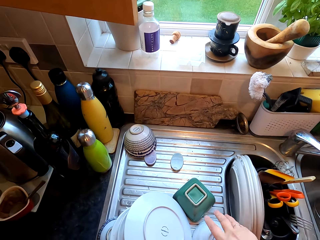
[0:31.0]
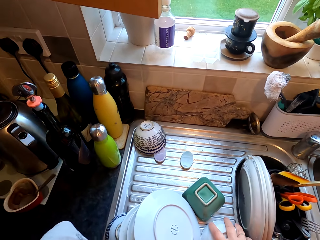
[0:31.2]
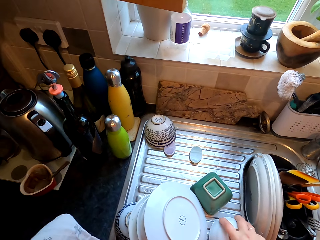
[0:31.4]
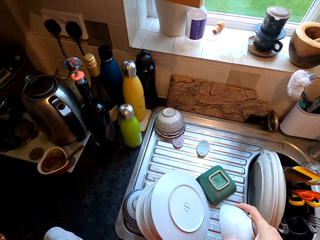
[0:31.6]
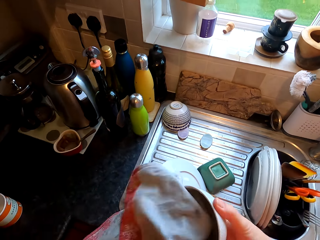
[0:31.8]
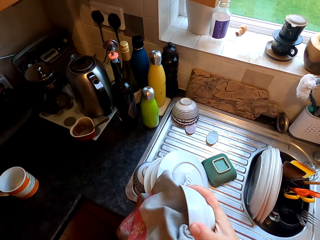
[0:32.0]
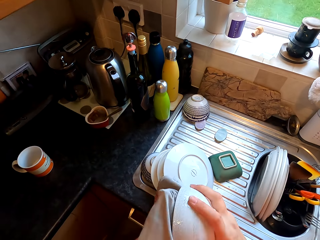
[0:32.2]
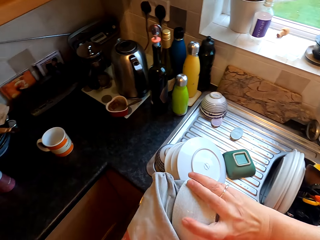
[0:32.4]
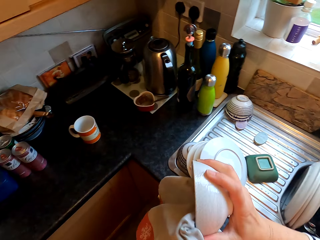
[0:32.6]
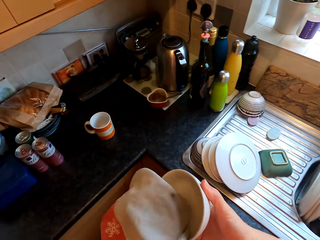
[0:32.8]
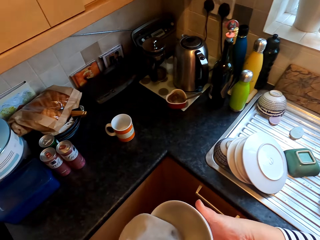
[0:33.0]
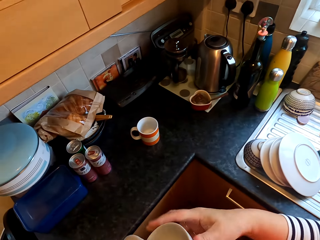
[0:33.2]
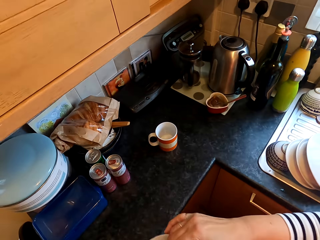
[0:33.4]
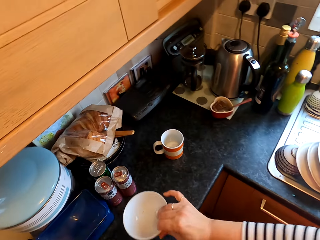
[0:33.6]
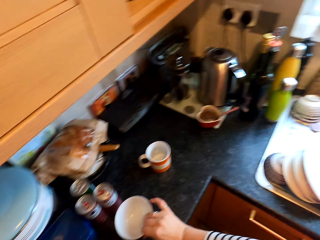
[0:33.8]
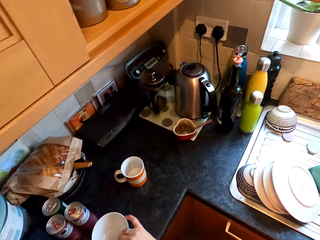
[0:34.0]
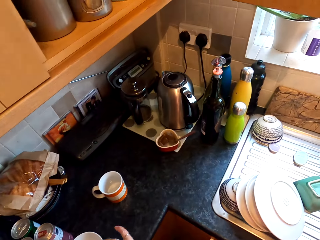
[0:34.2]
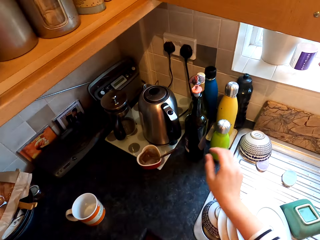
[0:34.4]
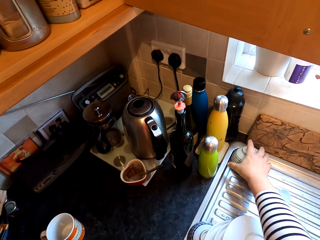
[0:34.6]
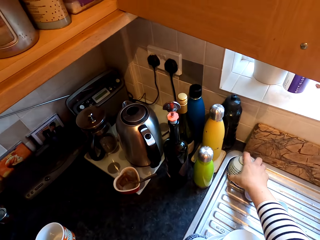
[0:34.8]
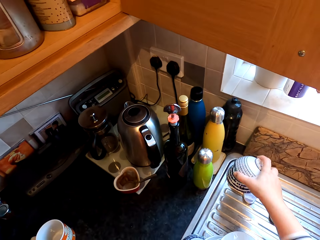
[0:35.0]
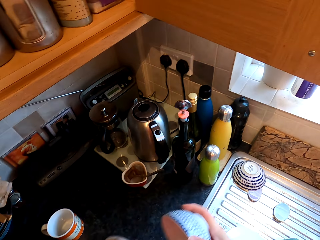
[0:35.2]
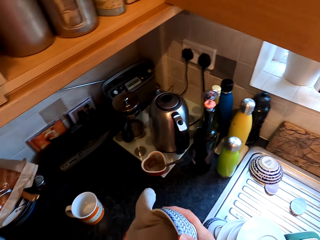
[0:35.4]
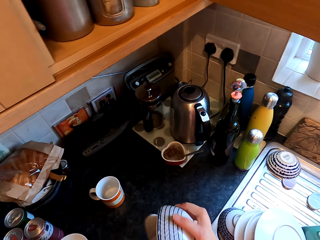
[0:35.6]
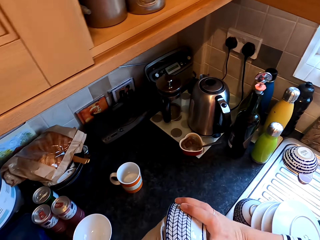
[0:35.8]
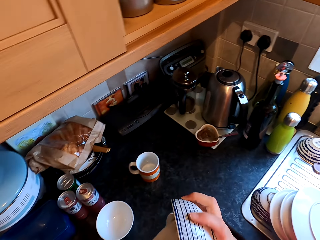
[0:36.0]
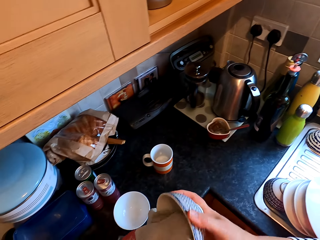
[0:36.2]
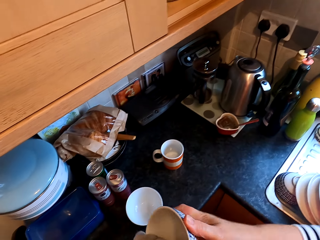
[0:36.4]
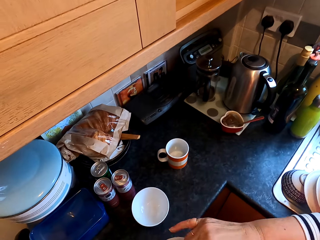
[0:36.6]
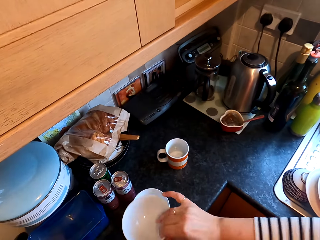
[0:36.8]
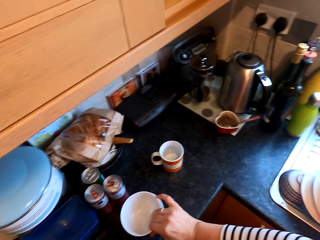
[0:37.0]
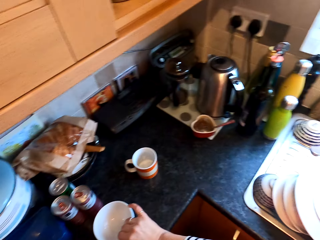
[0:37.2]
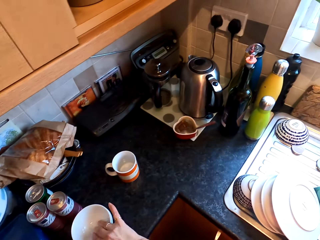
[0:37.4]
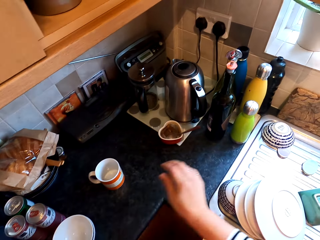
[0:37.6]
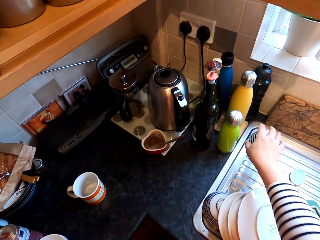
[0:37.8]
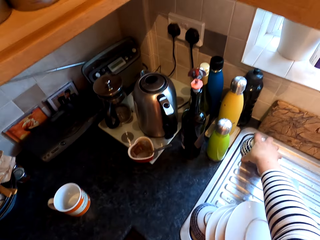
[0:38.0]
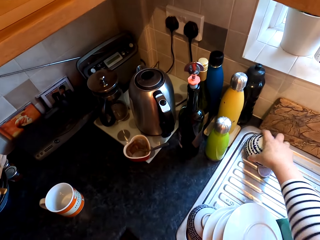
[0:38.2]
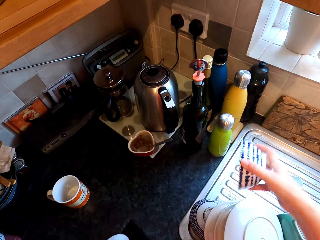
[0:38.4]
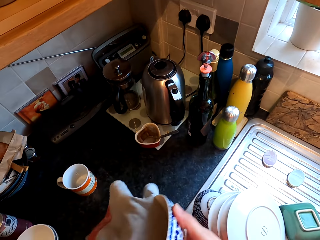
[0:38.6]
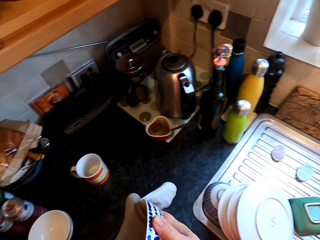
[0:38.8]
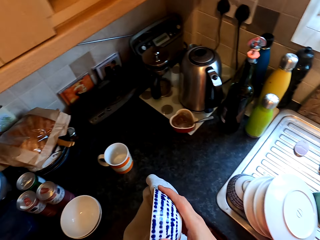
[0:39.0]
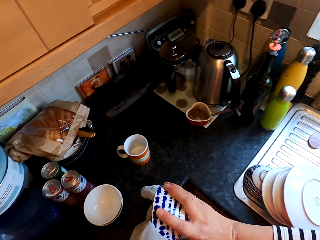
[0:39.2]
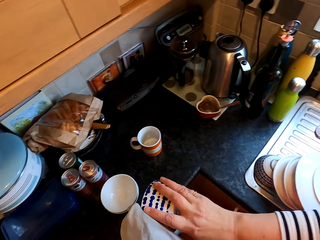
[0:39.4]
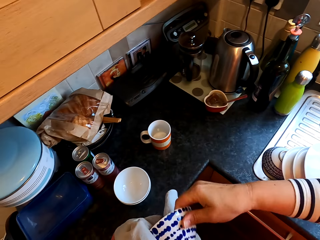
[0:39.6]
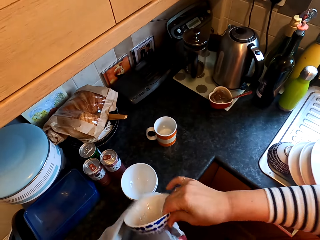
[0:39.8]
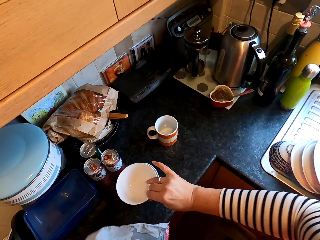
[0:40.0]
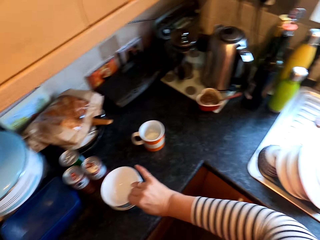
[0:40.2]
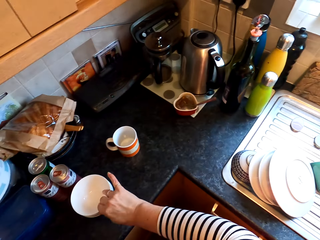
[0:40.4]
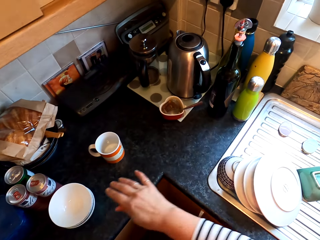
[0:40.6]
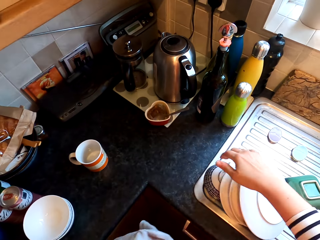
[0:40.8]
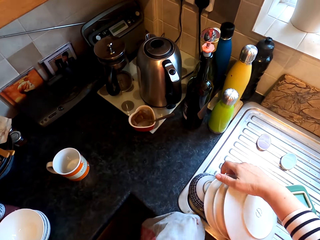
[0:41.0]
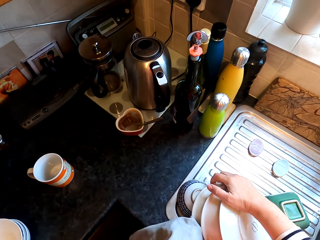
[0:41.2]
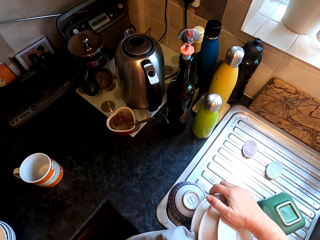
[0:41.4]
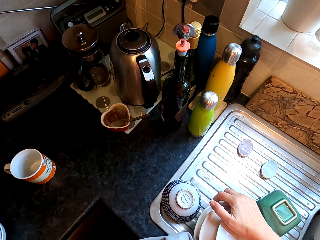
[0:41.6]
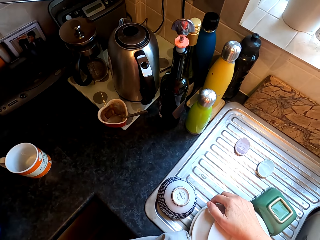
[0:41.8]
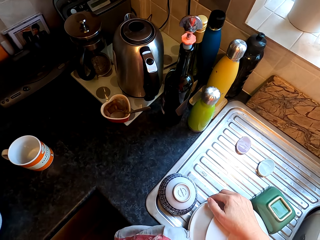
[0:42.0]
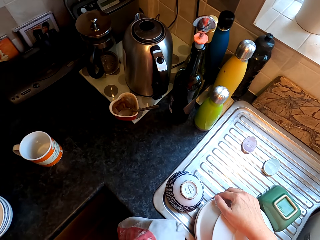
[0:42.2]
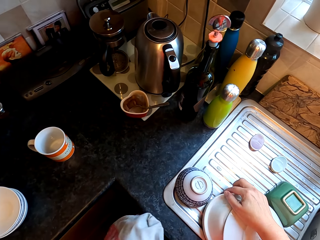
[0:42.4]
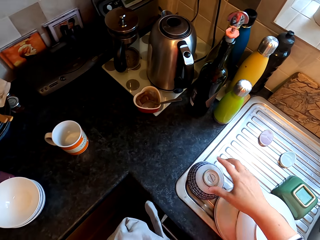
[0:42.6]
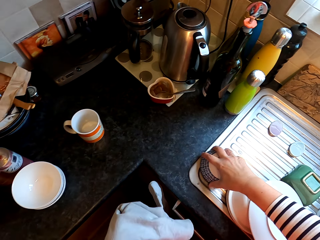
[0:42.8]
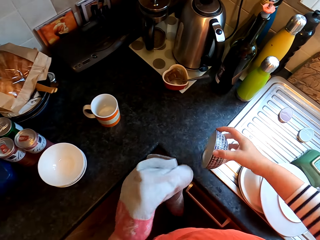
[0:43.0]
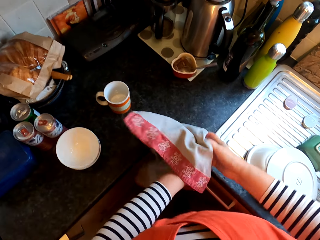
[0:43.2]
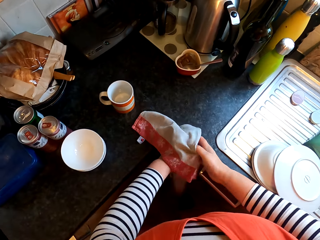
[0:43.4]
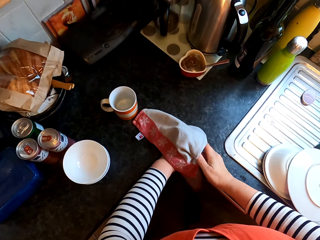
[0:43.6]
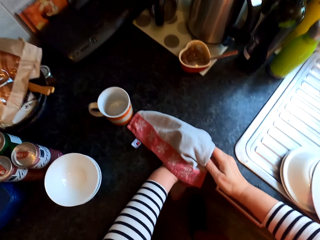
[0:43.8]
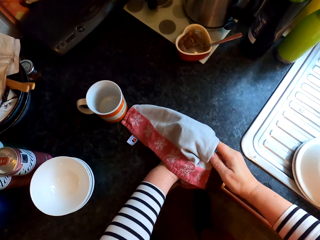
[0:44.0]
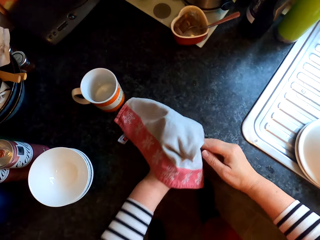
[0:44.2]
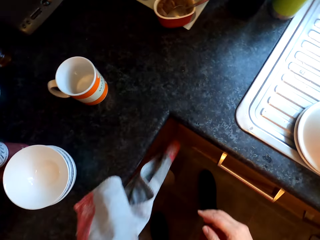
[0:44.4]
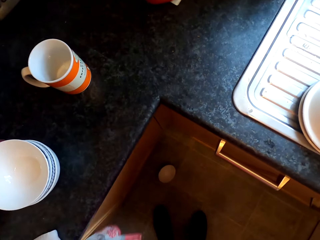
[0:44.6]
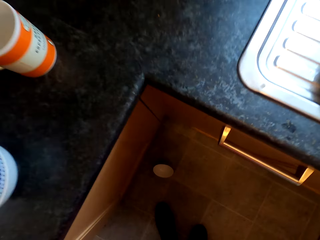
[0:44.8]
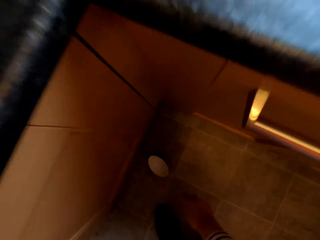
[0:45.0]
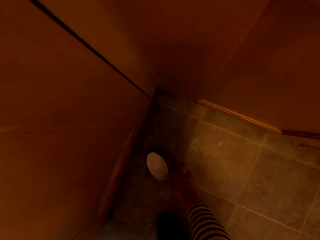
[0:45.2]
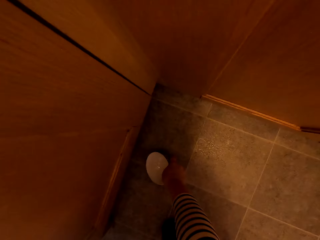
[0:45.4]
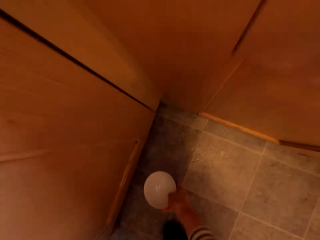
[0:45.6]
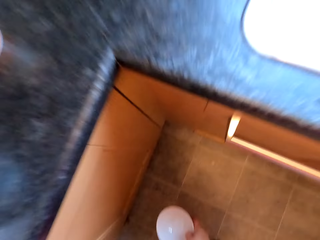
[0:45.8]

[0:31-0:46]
The camera wearer picks up the dish. They wipe the dish with the cloth and put the dish on the sink surface. They pick up the dish, wipe the dish with the cloth, and put the dish on the sink surface. They pick up the dish, wipe the dish with the cloth, and put the dish on the other. They move the dishes aside. They hold the dish. They pick up the dish and wipe the dish with the cloth.

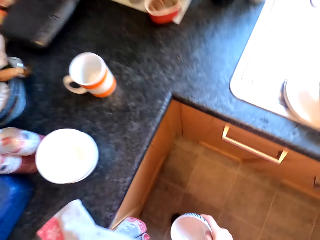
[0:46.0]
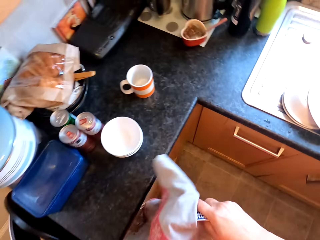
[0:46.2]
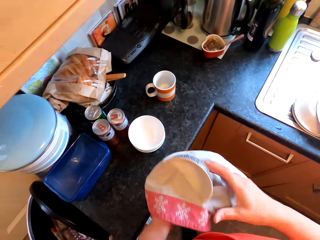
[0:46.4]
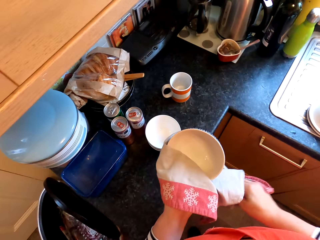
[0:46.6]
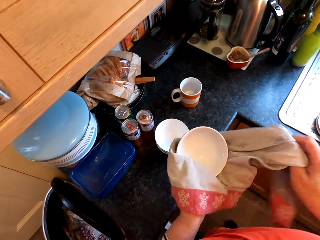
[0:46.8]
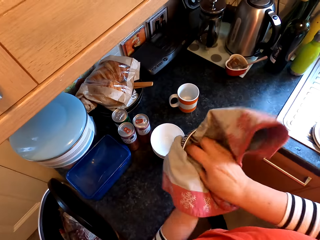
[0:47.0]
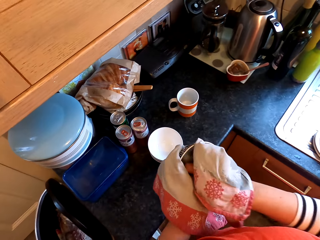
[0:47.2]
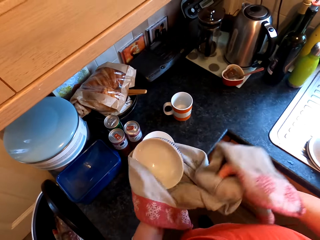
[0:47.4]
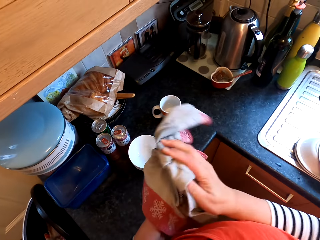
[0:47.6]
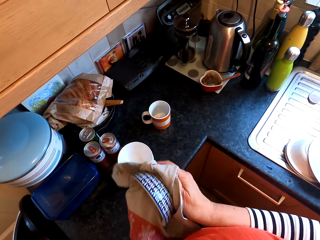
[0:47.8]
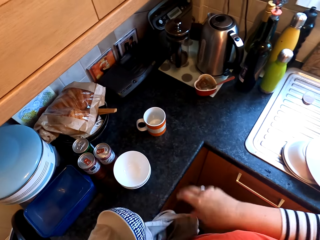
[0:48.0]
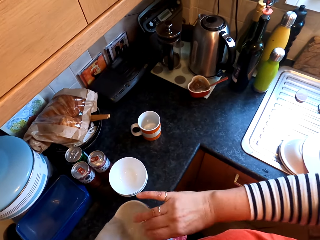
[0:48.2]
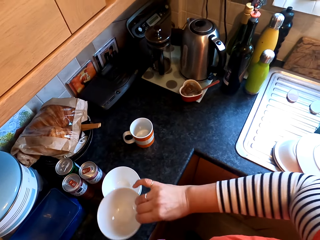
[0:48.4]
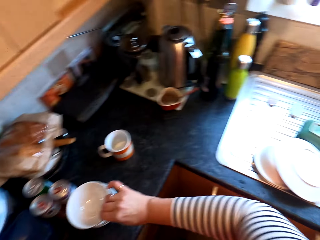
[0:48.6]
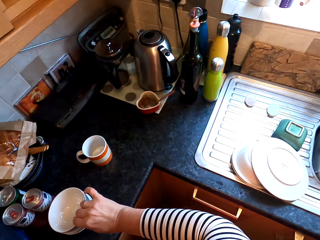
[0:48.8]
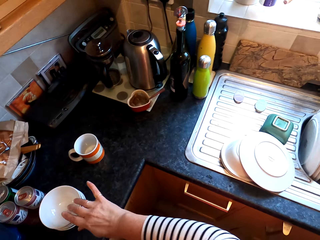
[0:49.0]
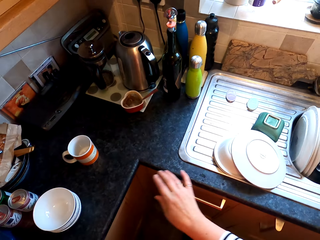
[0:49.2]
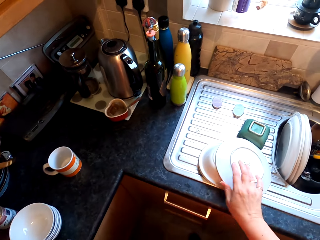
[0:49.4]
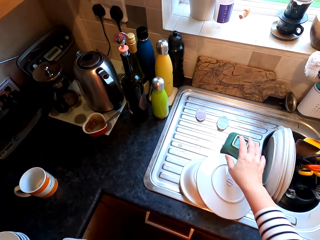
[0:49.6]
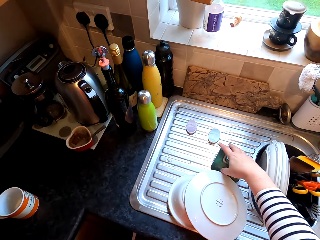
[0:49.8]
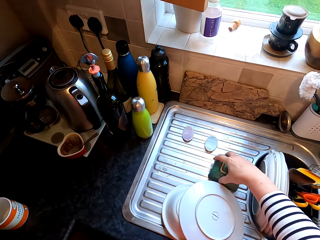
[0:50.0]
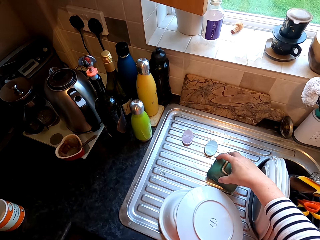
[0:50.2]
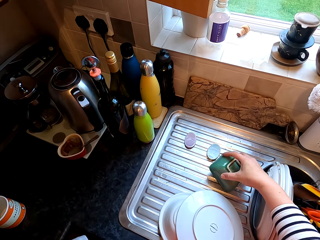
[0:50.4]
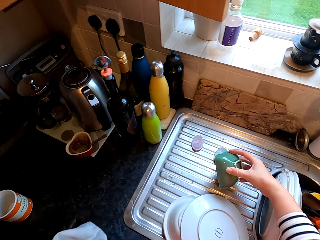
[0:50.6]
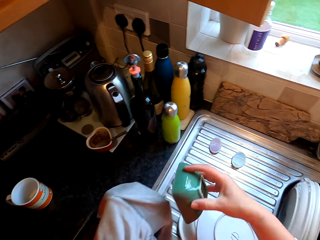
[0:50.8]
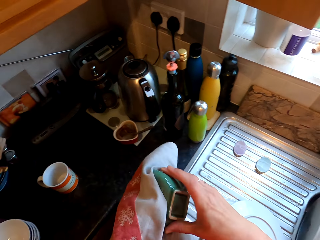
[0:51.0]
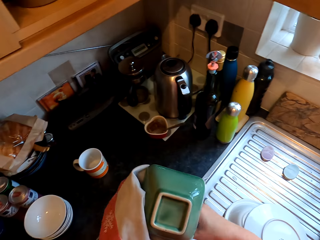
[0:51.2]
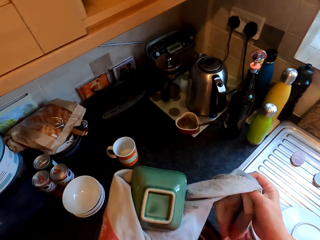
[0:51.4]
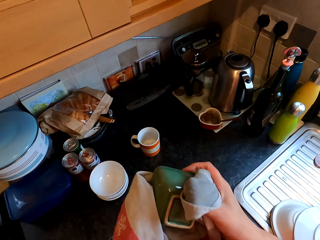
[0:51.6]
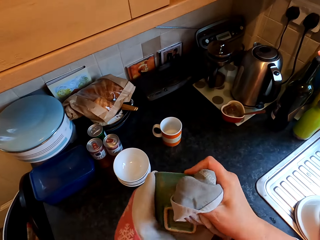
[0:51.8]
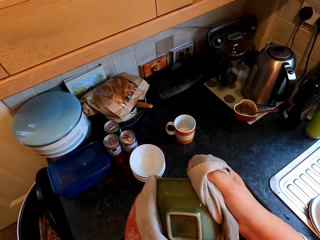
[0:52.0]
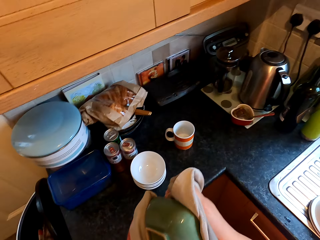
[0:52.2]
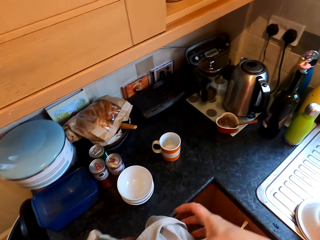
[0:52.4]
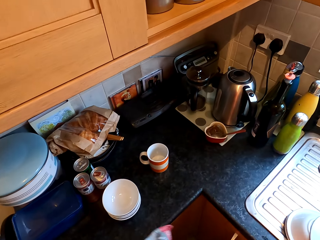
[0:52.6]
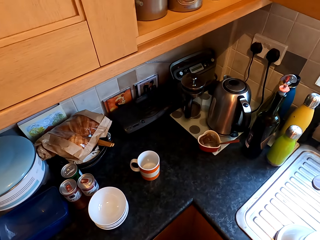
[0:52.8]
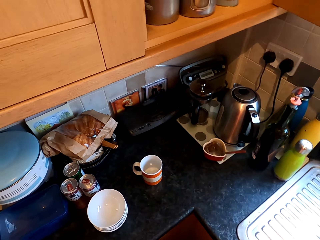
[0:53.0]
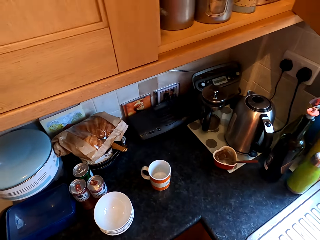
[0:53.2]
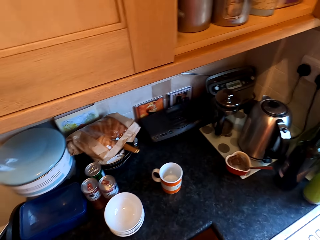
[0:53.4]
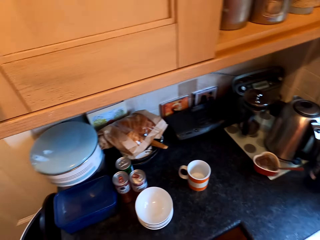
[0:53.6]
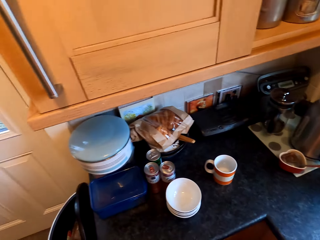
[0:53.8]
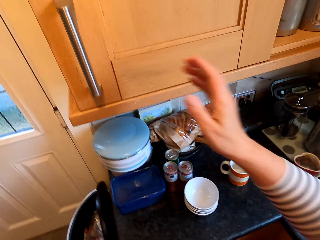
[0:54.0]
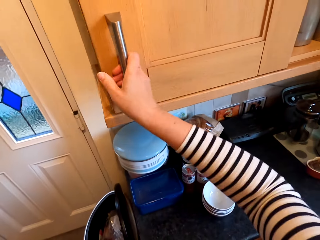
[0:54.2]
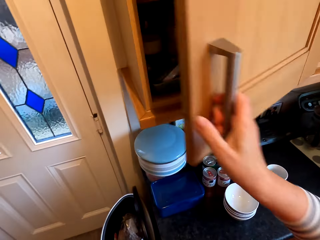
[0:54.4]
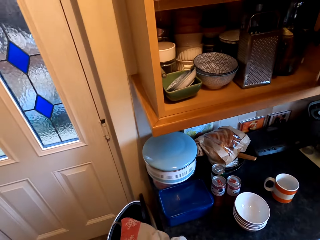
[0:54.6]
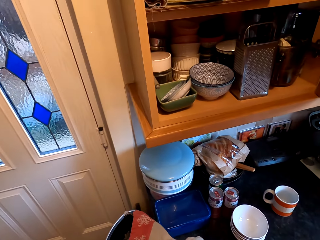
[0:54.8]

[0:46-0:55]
The camera wearer picks up the dish from the floor. They wipe the dish with the cloth and put the dish on the other. They pick up the dish and wipe the dish with the cloth.
